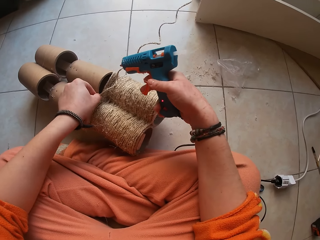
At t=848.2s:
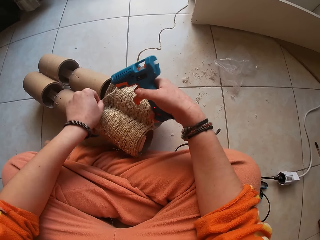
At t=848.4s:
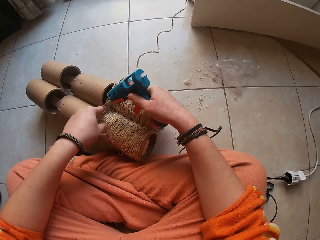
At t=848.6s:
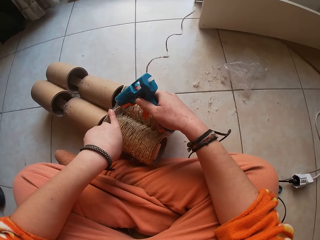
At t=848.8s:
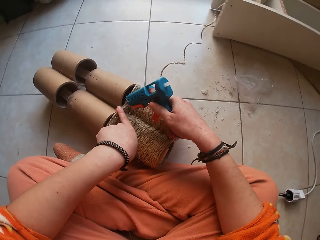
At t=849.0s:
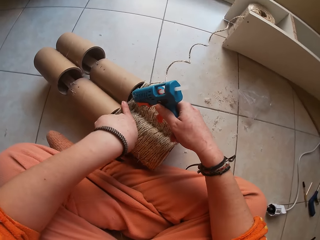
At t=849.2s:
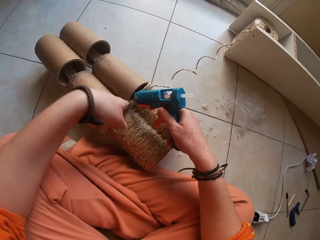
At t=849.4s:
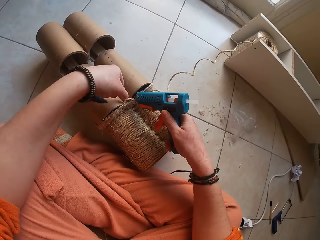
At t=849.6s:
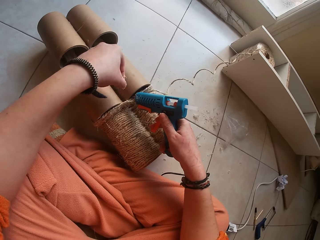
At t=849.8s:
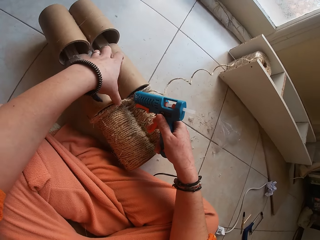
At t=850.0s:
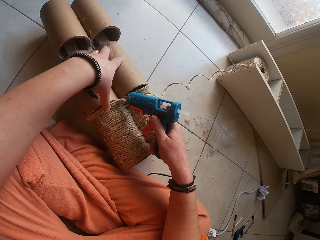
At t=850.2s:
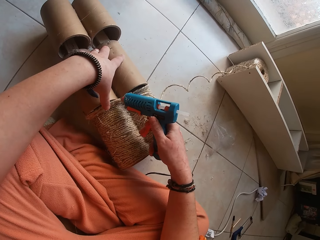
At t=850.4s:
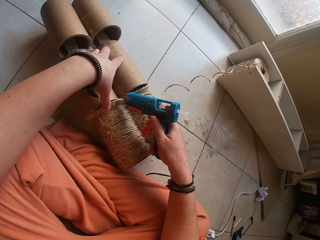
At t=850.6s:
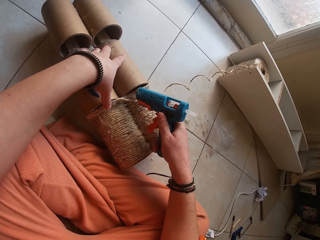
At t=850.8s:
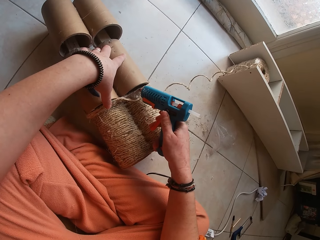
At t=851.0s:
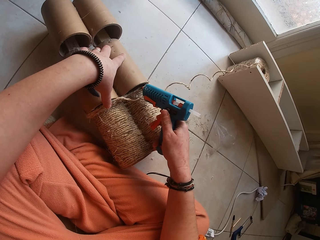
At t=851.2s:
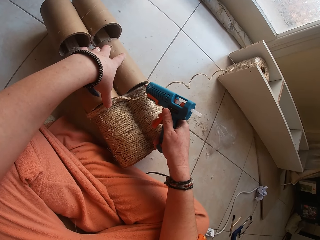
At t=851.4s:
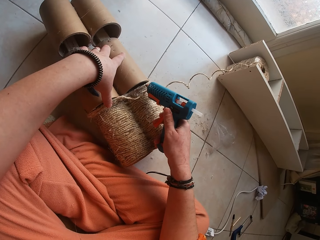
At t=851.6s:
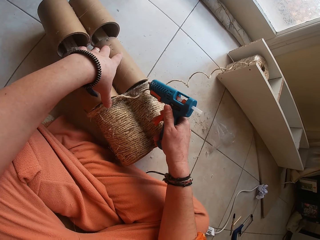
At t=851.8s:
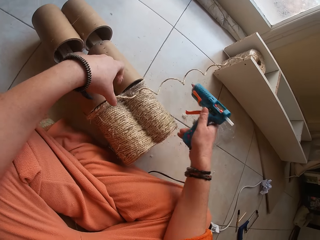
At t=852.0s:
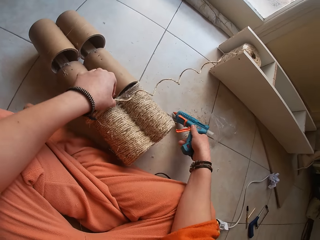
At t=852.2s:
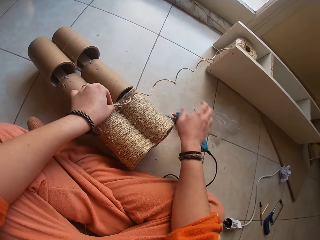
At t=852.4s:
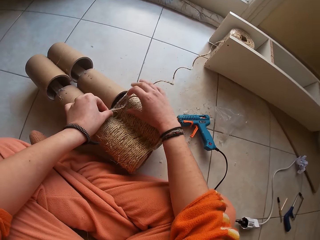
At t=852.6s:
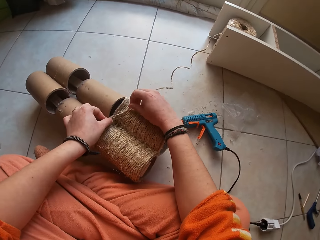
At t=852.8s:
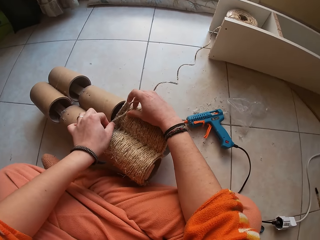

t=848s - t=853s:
The camera wearer gums the twine on the cardboard craft with his left hand. He applies gum on the cardboard craft with the hot glue gun in his right hand. He drops the hot glue gun on the ground with his right hand. He gums the twine on the cardboard craft with both hands.

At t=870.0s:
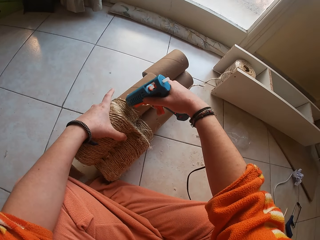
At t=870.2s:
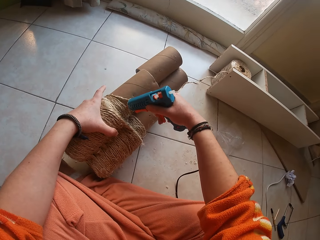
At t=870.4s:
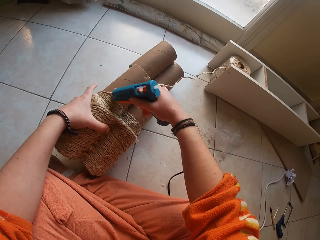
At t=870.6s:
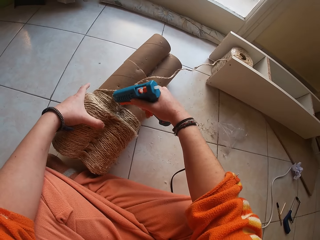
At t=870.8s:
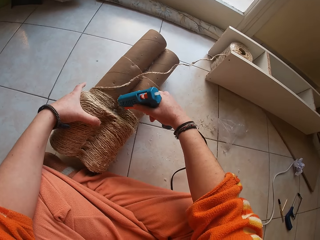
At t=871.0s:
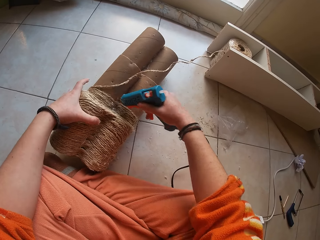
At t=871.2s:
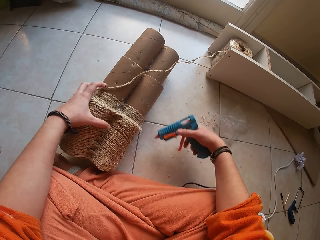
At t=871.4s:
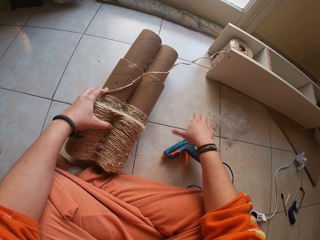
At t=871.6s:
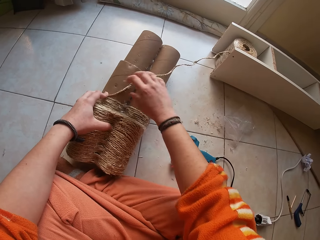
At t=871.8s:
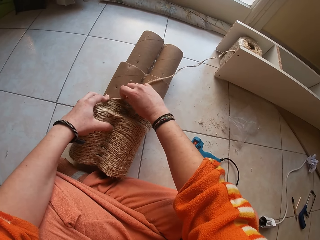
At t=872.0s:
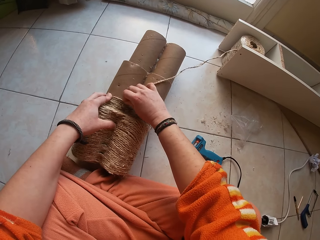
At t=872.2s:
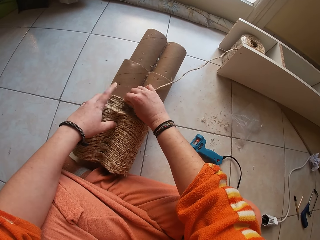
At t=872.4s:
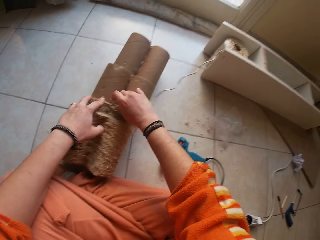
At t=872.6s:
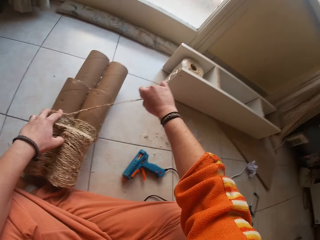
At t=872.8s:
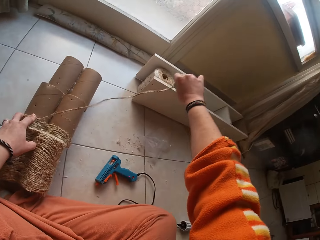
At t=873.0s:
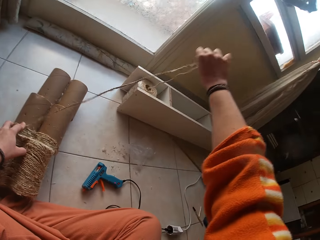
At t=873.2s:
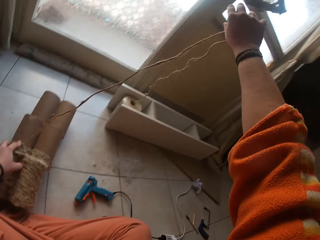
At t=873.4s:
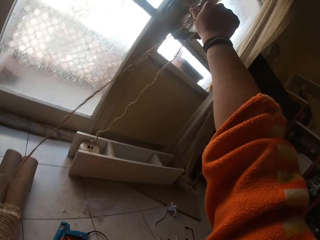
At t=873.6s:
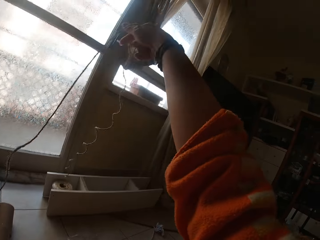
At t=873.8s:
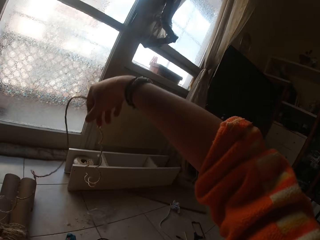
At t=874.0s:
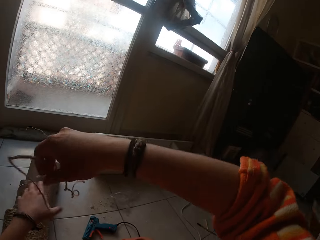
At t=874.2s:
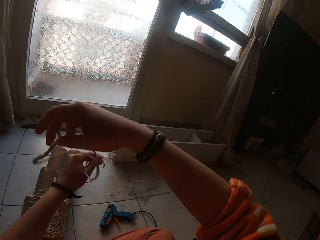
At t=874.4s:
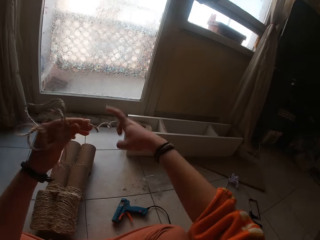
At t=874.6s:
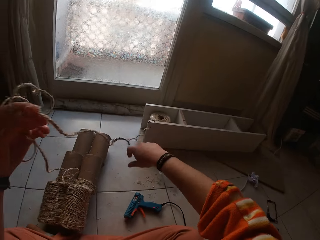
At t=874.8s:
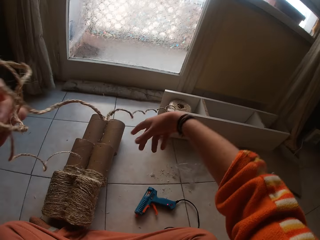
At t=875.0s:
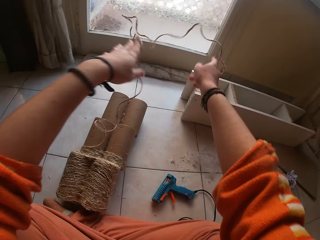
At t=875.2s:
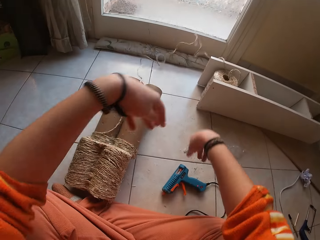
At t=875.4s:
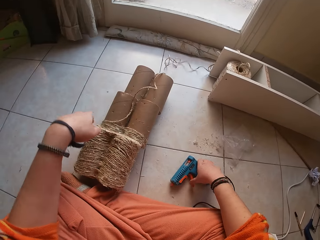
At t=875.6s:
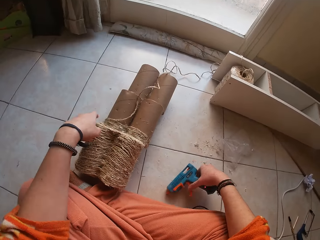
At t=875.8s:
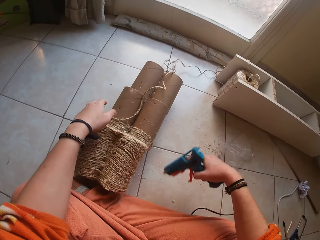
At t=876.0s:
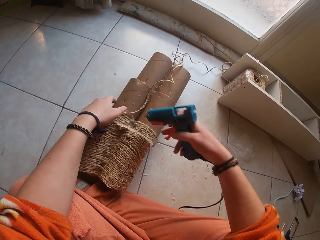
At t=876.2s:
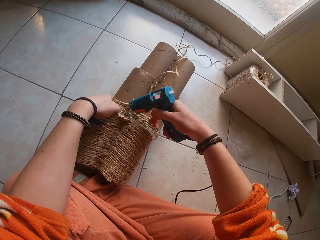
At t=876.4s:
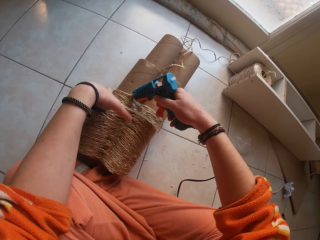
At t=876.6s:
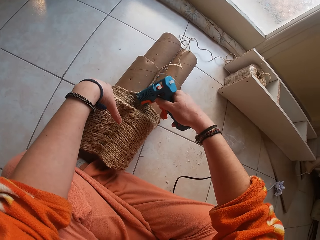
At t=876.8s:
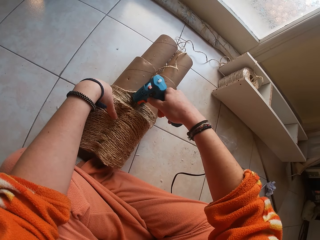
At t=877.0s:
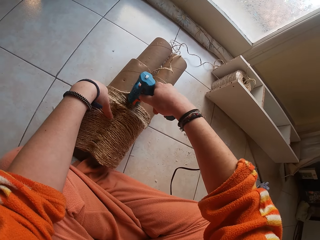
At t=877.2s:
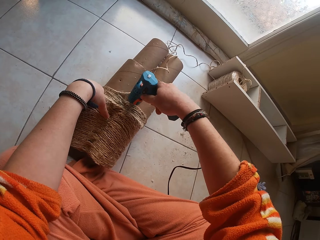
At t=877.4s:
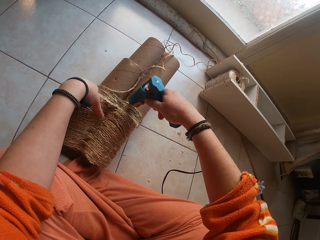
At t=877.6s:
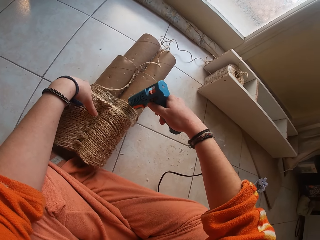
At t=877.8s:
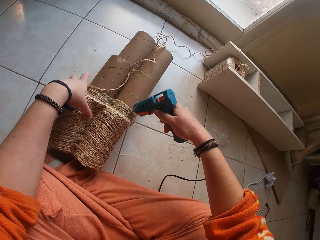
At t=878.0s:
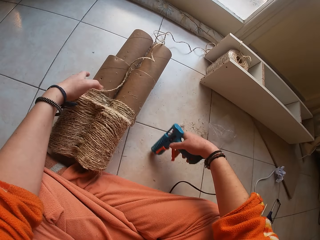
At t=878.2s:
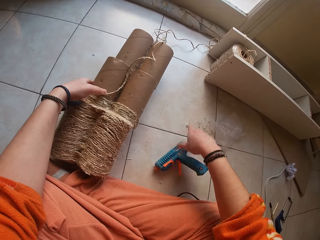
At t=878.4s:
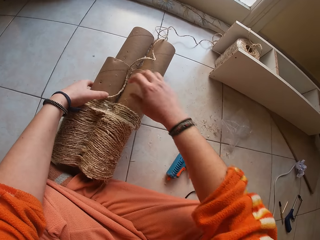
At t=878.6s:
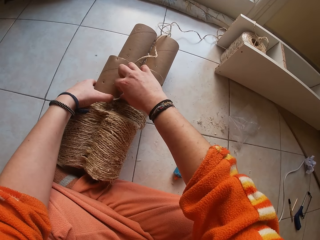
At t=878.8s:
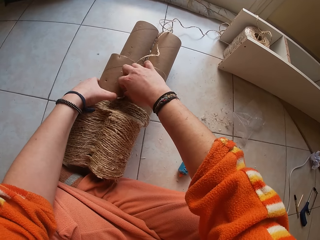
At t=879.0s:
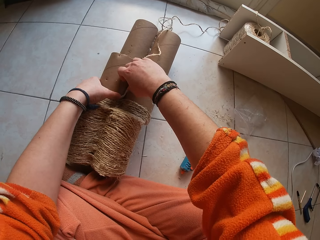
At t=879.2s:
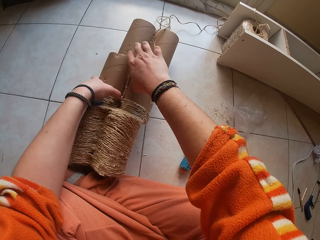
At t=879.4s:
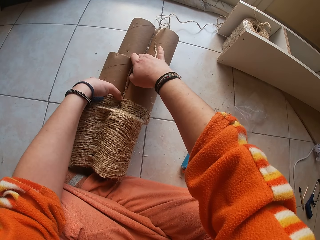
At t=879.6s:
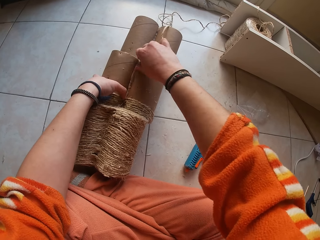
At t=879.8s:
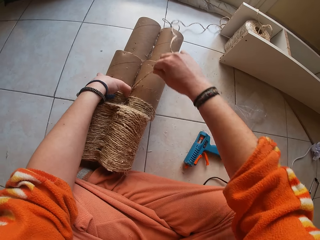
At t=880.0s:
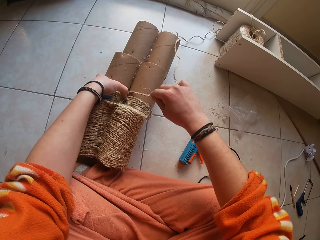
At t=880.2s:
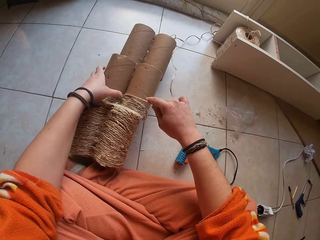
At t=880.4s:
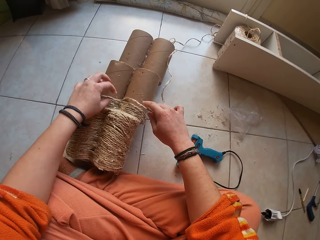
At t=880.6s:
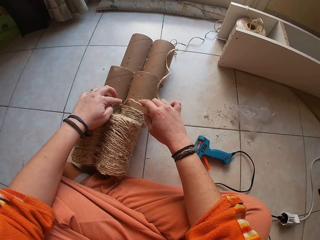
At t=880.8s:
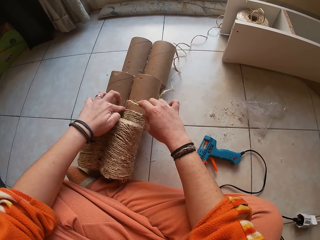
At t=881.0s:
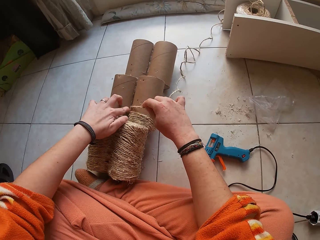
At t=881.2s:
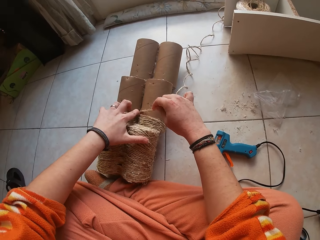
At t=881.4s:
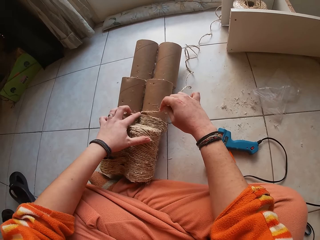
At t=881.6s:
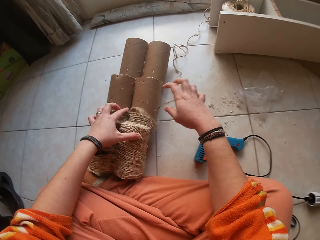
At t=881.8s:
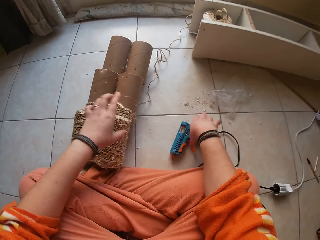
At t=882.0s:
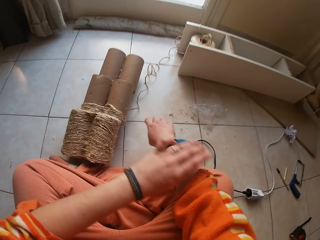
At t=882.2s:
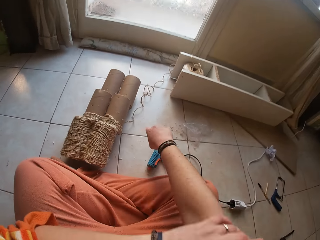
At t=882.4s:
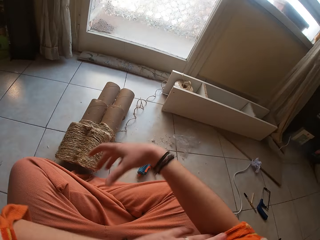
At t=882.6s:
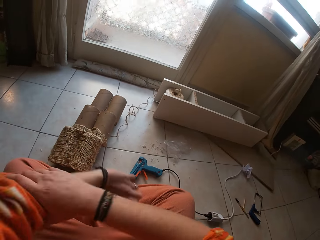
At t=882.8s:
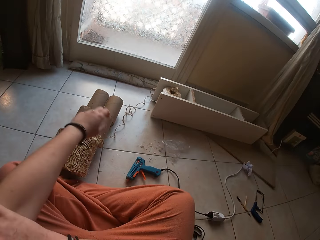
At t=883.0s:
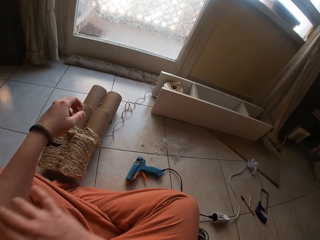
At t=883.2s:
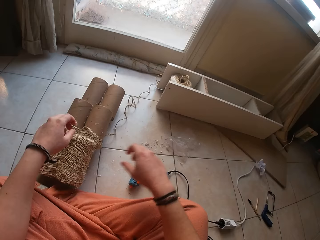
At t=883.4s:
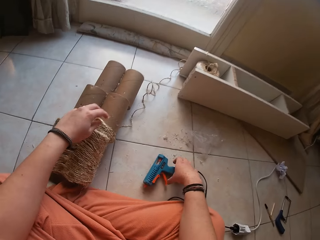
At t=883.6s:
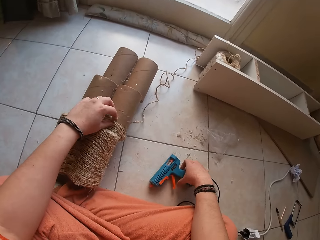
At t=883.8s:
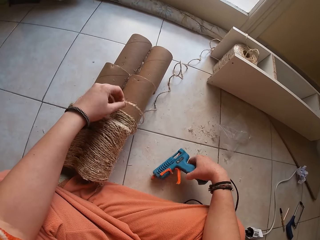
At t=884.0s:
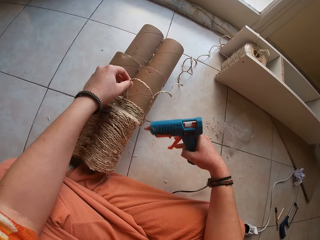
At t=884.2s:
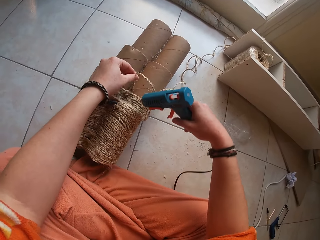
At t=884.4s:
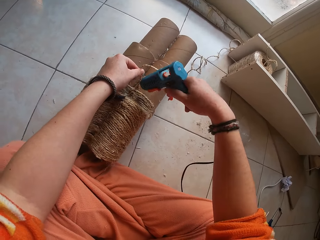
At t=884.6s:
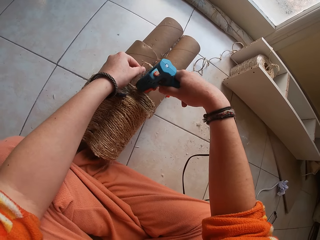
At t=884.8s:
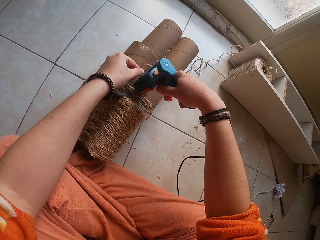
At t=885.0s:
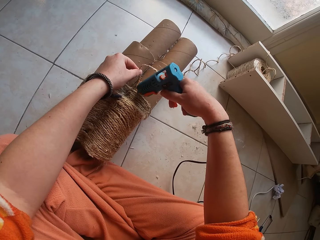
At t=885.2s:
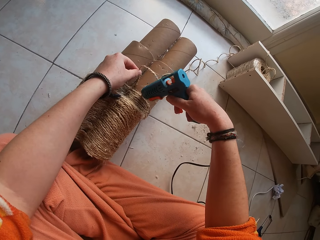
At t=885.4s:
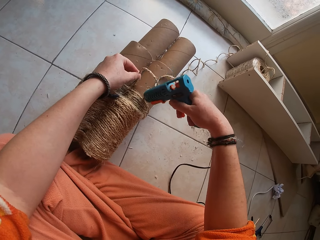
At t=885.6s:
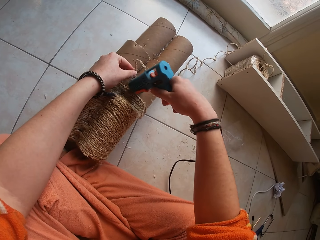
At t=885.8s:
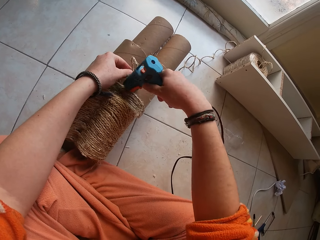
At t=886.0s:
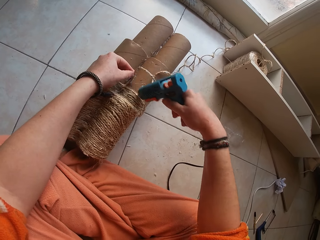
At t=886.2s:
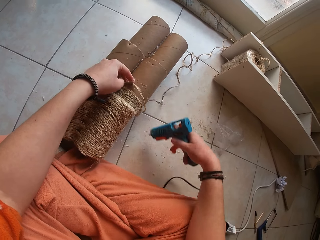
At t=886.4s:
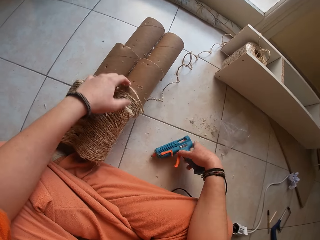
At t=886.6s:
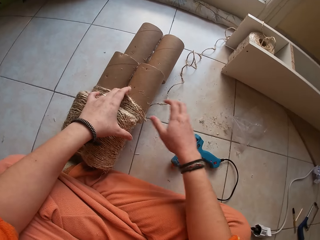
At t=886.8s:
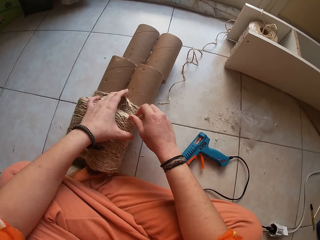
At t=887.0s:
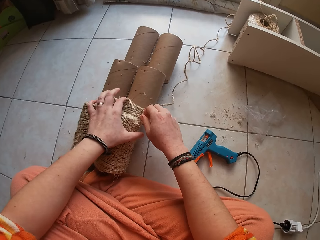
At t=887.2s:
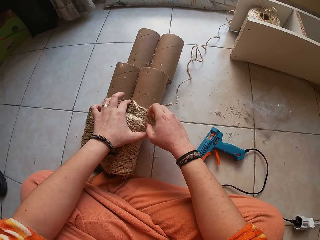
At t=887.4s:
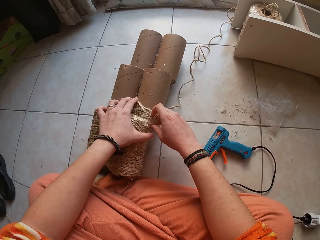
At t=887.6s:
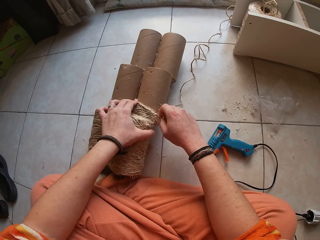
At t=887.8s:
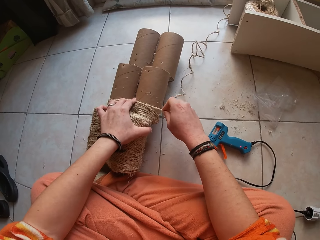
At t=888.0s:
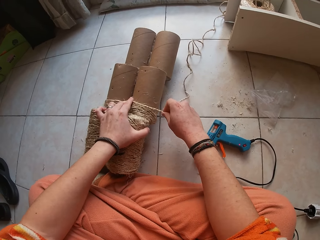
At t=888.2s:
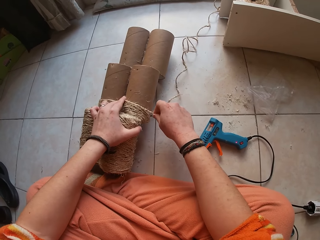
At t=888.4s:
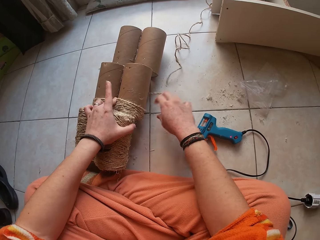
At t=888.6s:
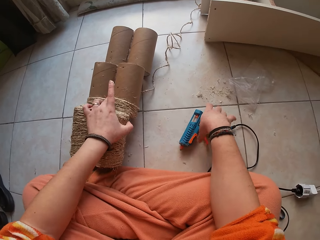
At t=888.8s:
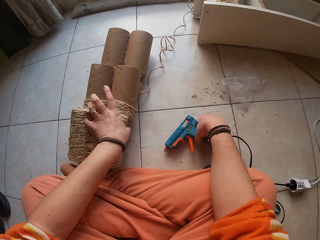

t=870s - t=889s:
The camera wearer applies glue. He drops the hot glue gun on the ground with his right hand. He gums the twine on the cardboard craft with both hands. He pulls the twine from the twine bundle with his right hand. He pulls the twine from the twine bundle with both hands. He drops the twine rope on the ground with both hands. He picks up the hot glue gun from the ground with his right hand. He adjusts the cardboard craft on the ground with his left hand. He applies gum on the cardboard craft with the hot glue gun in his right hand. He drops the hot glue gun on the ground with his right hand. He gums the twine on the cardboard craft with both hands. He rolls his right sleeve with his left hand. He rolls his left sleeve with his right hand. He fixes the cloth. He holds the cardboard craft in his left hand. He picks up the hot glue gun from the ground with his right hand. He applies gum on the cardboard craft with the hot glue gun in his right hand. He drops the hot glue gun on the ground with his right hand. He gums the twine on the cardboard craft with both hands.
